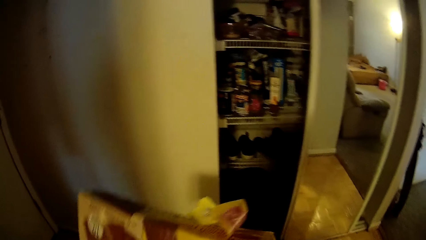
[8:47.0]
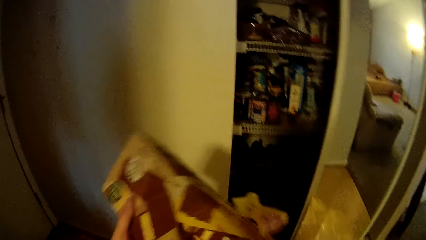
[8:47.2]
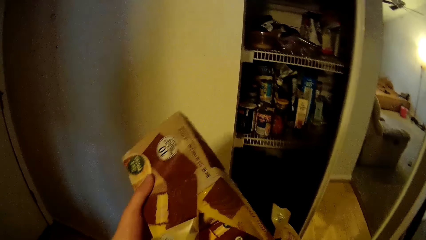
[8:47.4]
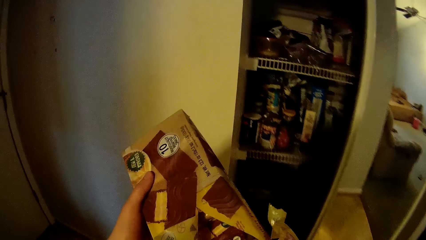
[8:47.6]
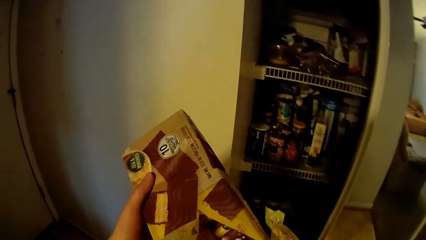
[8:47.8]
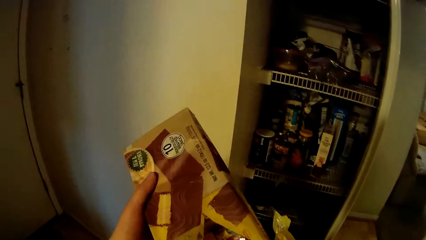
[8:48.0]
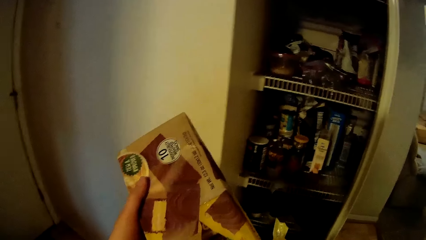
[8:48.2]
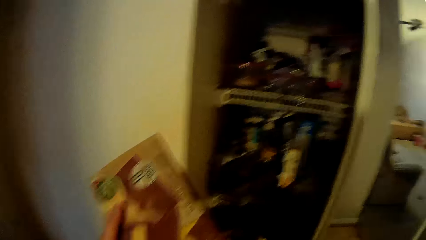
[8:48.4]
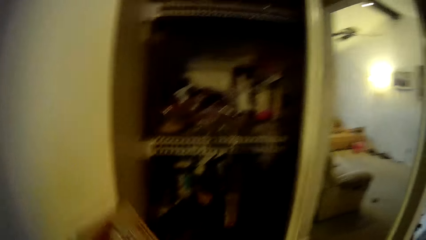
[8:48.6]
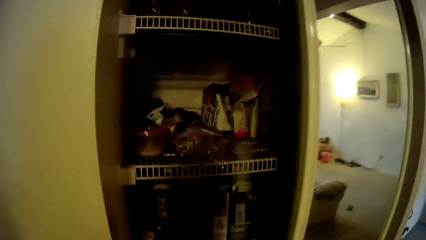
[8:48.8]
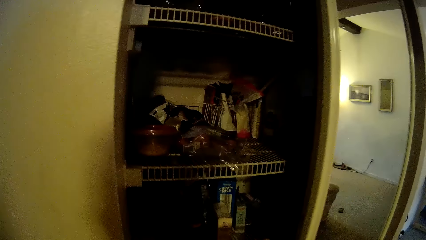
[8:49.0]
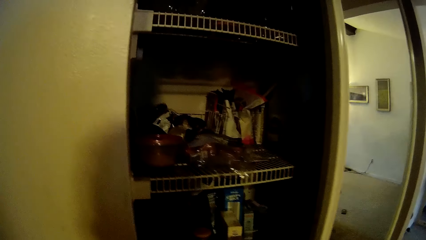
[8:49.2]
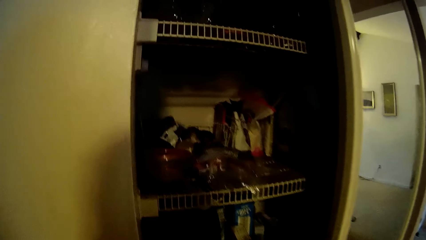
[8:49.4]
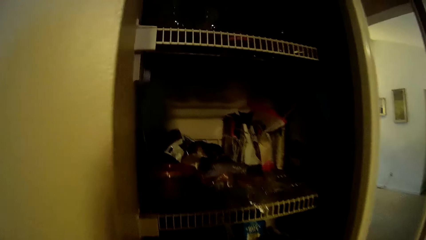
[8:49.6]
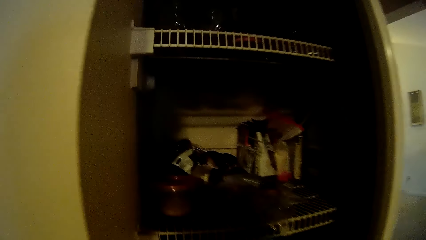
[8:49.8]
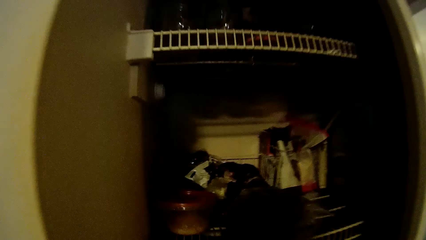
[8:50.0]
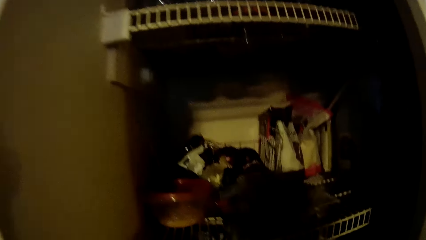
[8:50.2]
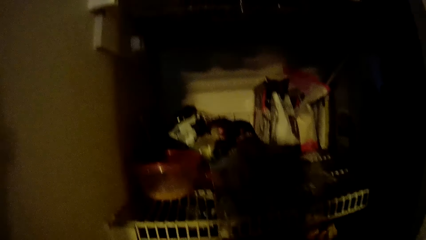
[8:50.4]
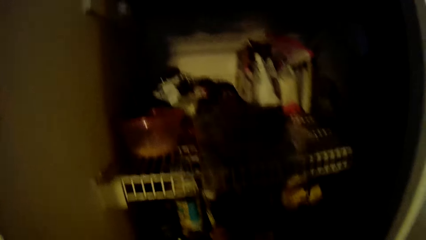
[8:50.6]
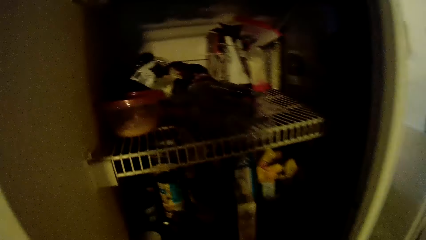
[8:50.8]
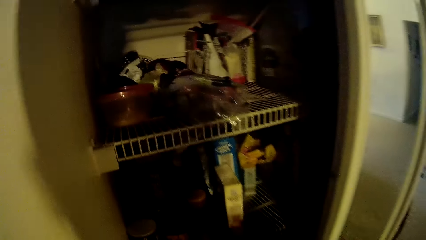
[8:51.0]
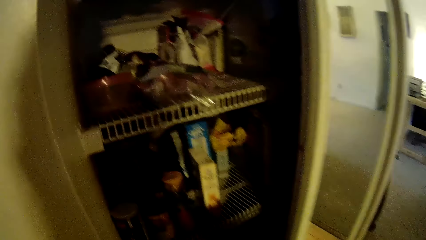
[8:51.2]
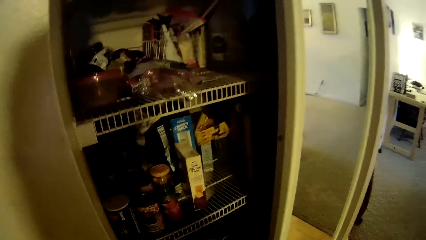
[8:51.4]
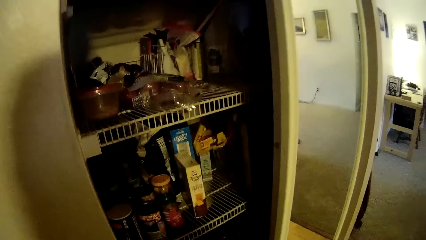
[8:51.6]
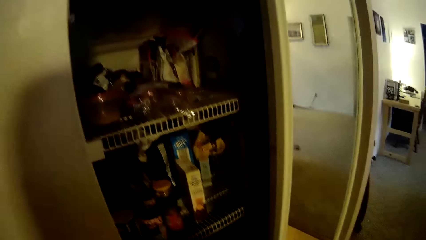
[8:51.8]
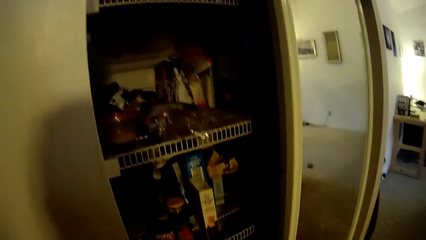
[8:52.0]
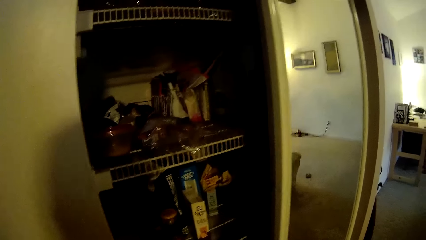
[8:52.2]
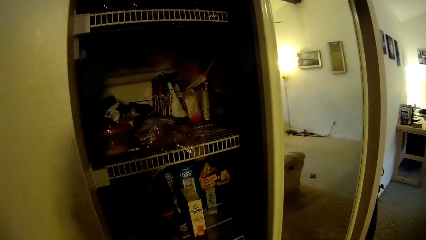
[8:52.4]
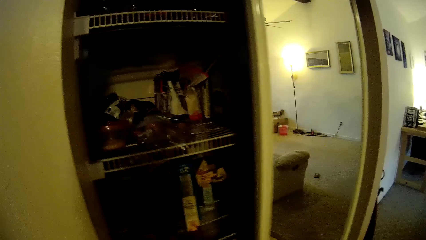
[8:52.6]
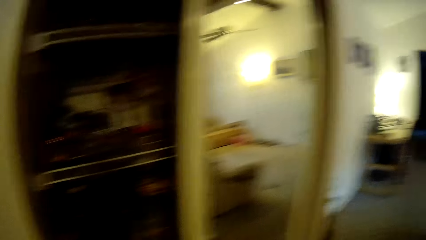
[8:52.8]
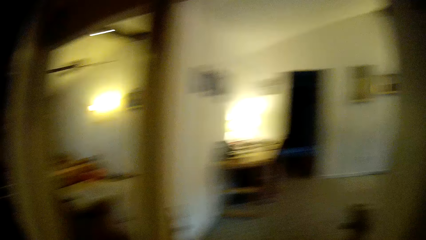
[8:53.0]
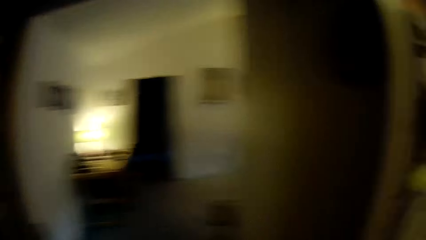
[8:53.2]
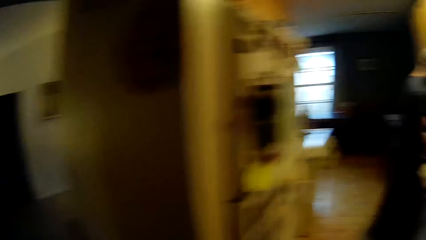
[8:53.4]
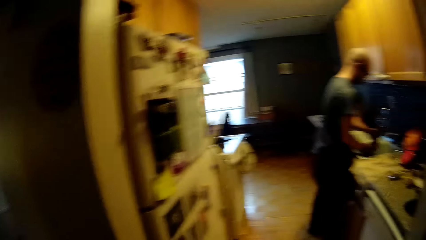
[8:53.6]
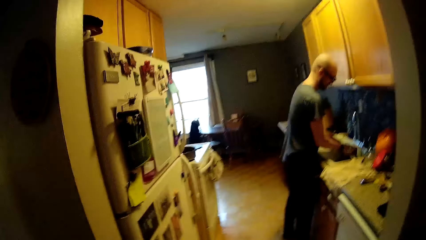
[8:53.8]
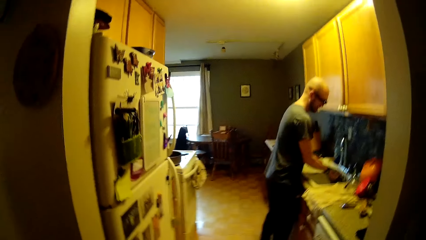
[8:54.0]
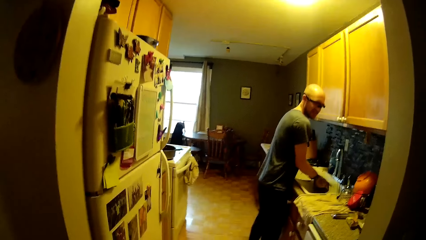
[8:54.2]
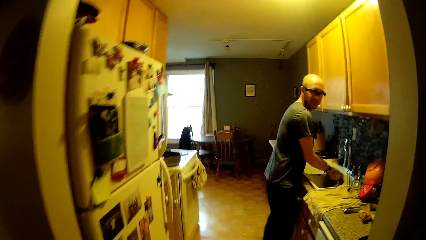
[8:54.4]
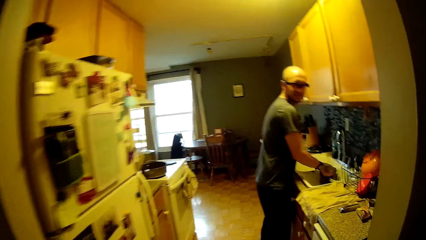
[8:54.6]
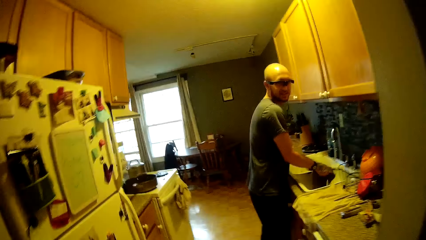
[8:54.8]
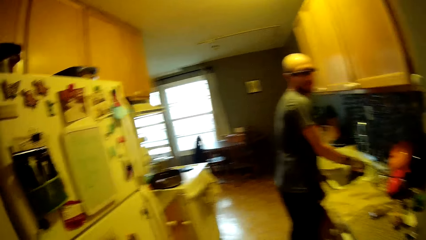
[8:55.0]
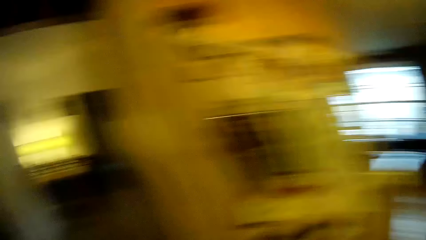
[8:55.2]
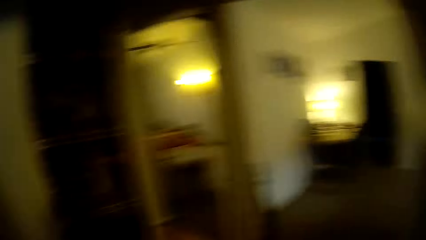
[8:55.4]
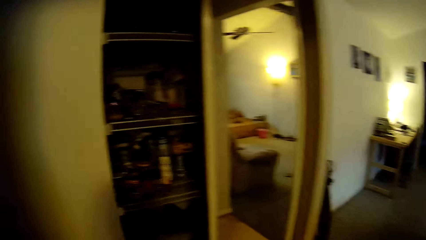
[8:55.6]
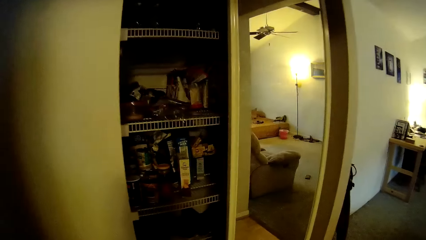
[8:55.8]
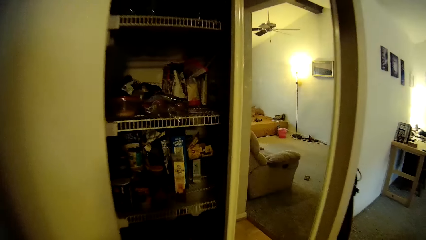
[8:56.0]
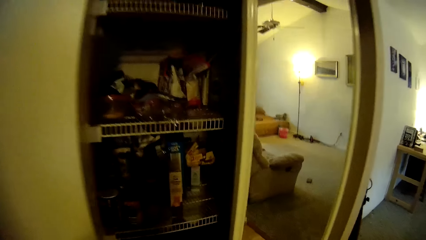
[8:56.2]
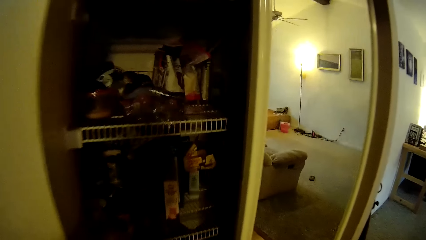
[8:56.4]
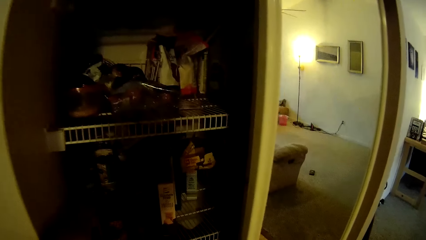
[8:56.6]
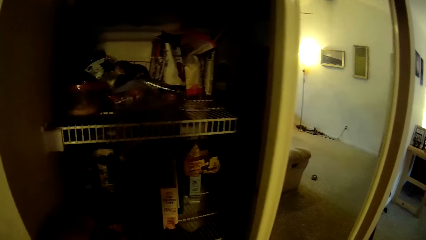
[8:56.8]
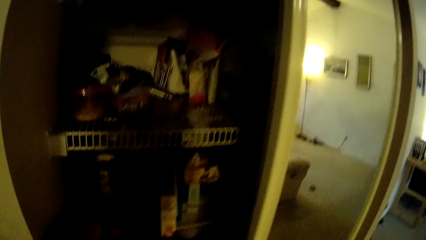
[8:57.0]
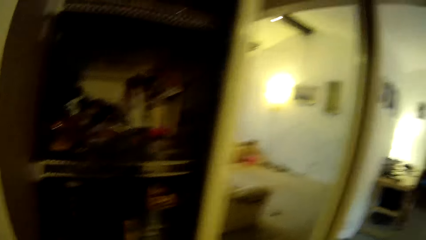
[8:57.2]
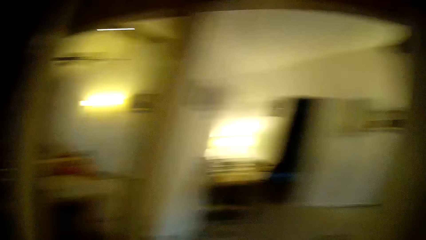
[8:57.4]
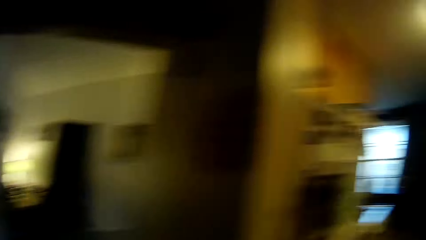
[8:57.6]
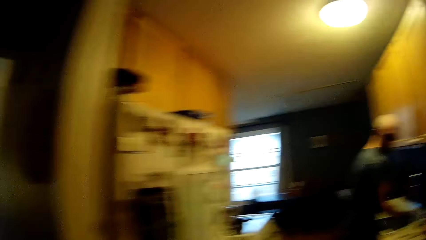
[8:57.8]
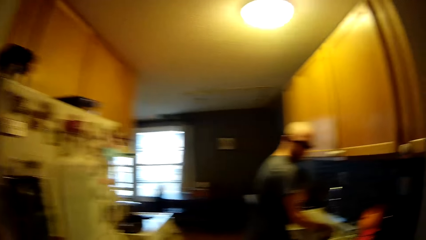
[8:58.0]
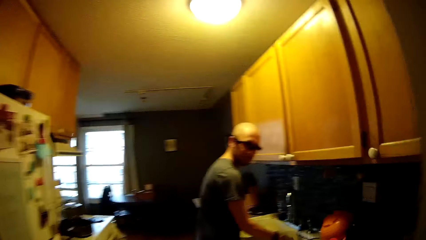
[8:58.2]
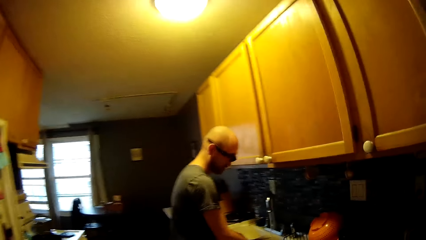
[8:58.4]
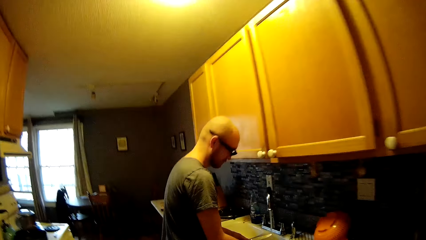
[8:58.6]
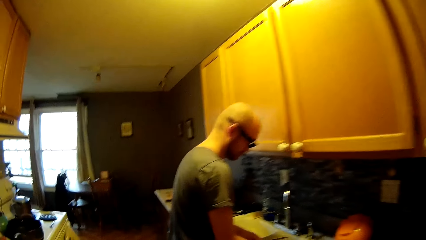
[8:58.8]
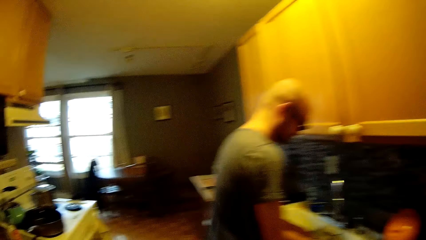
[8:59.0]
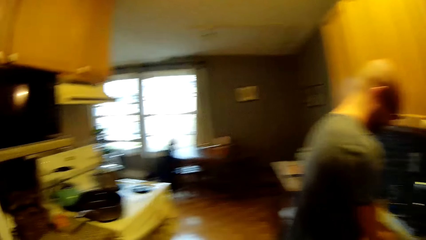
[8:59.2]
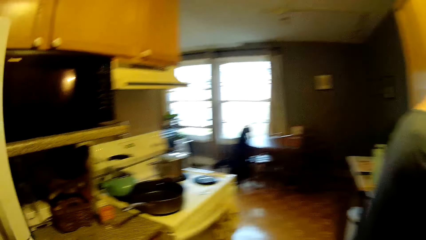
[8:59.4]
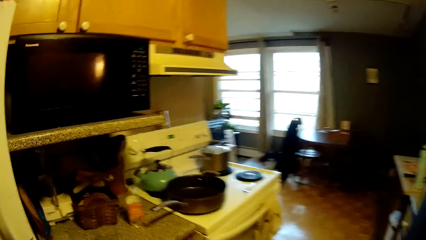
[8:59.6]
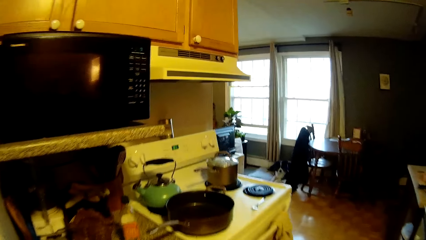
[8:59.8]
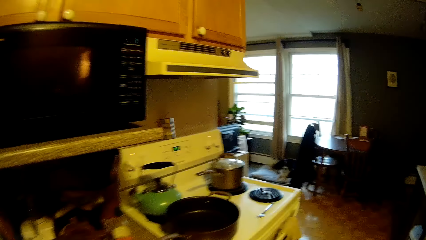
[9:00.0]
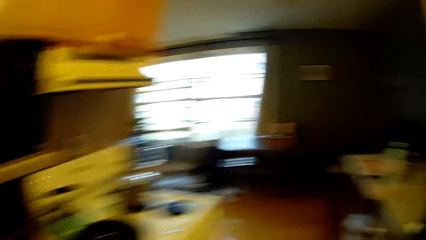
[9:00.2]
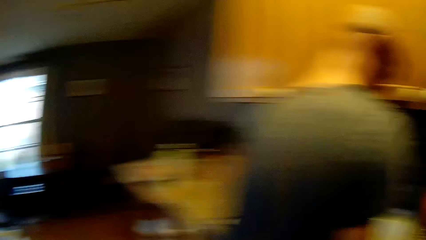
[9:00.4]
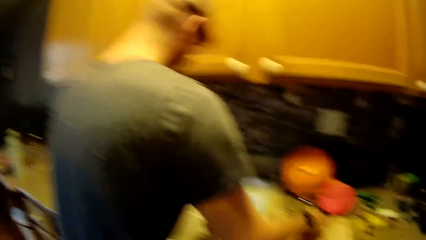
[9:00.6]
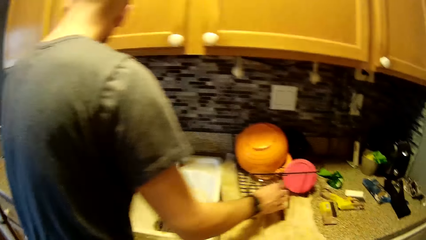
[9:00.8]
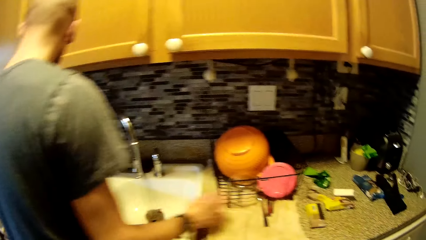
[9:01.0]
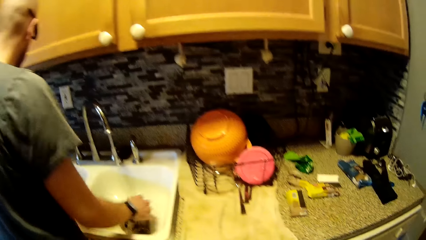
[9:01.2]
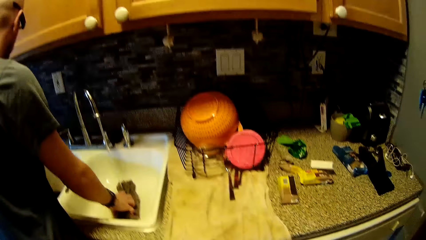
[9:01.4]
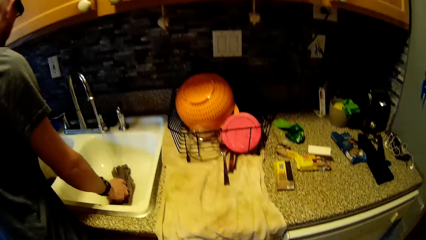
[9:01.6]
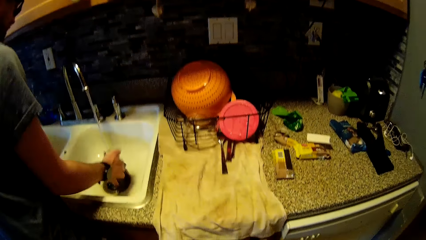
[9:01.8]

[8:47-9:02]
The camera wearer puts something in the cabinet. The man washes a napkin in the sink with his hands. The camera wearer walks around. The man drops a spoon on the sink countertop with his right hand. He picks the sponge in the sink with his right hand.
